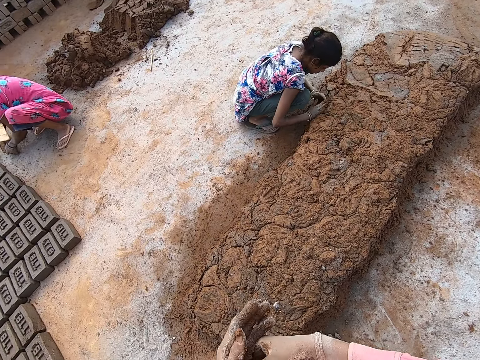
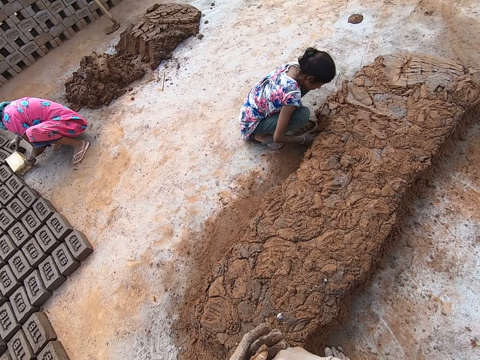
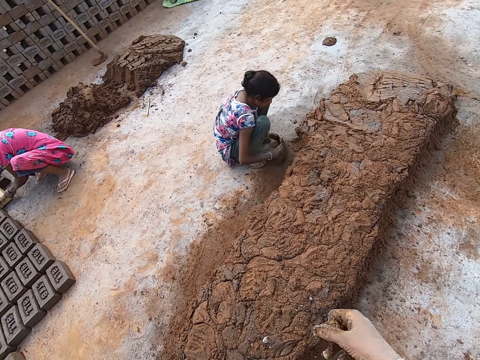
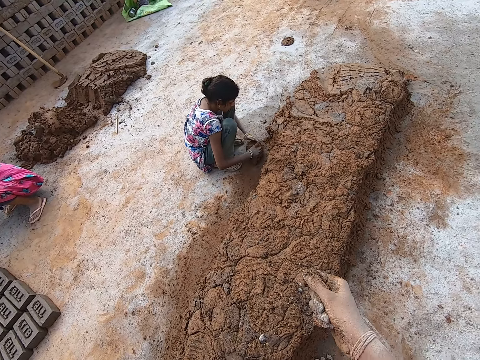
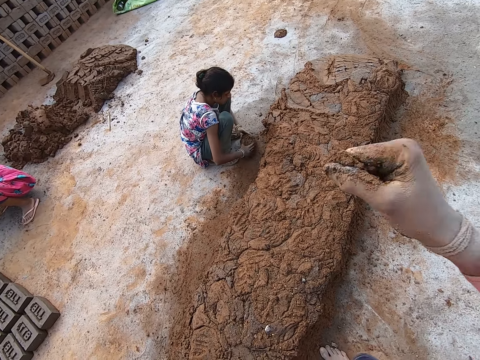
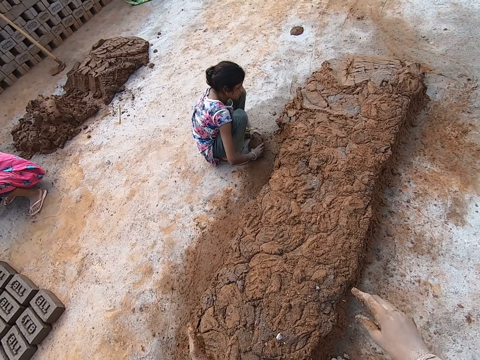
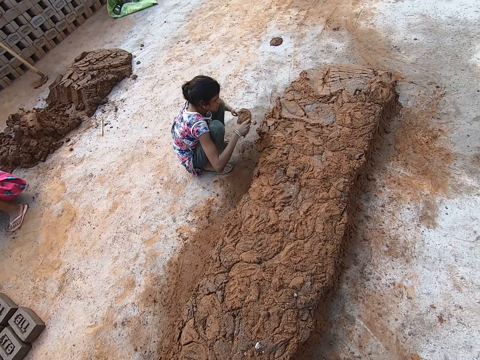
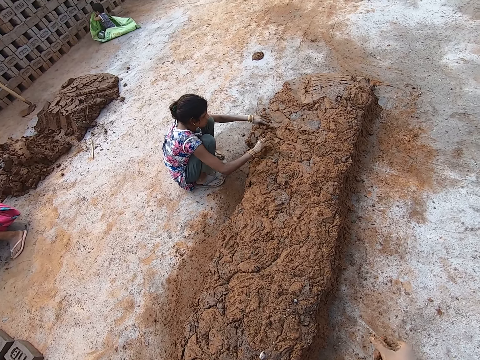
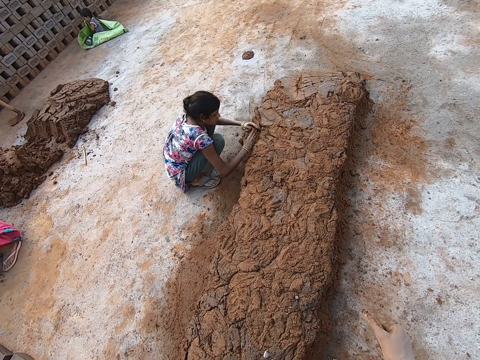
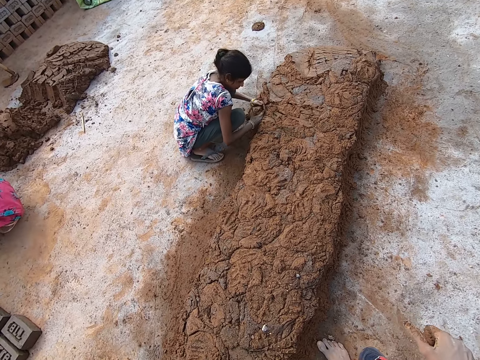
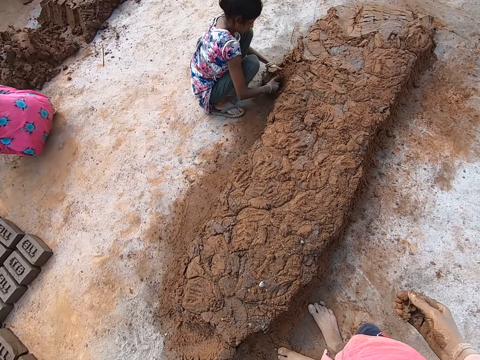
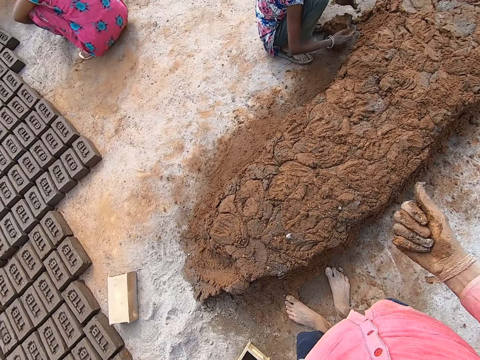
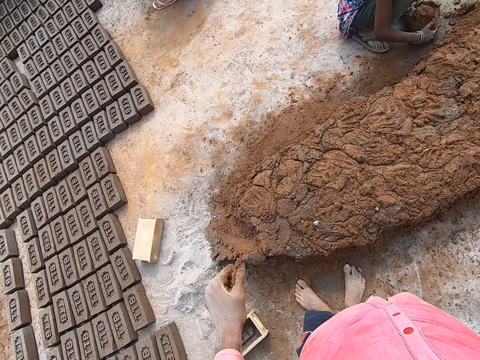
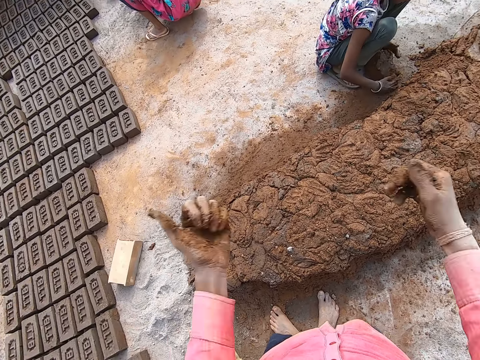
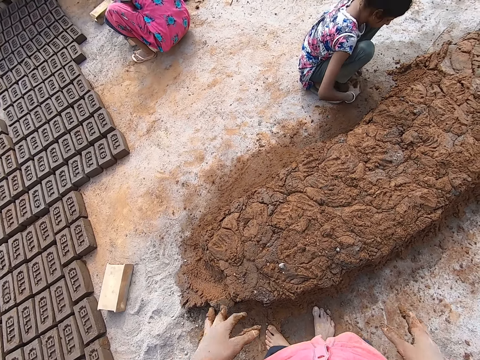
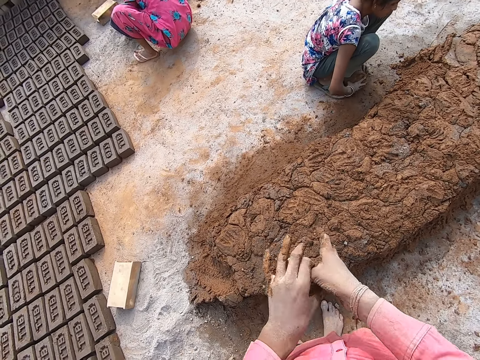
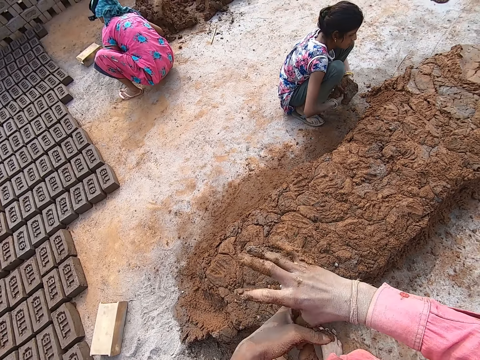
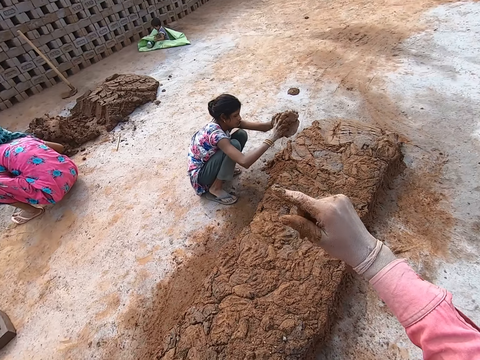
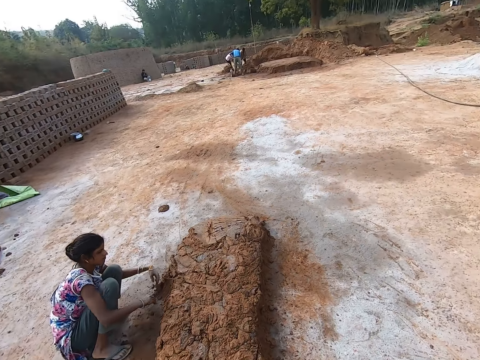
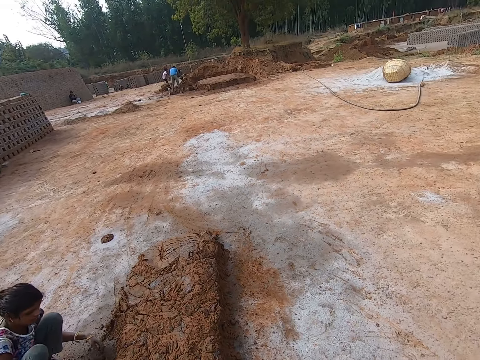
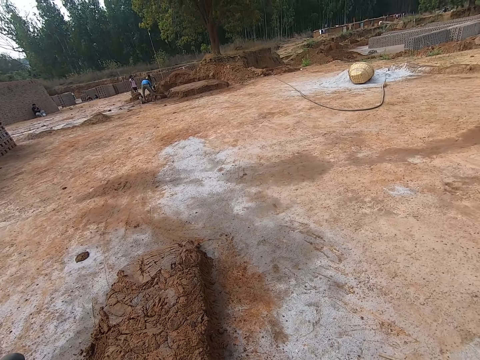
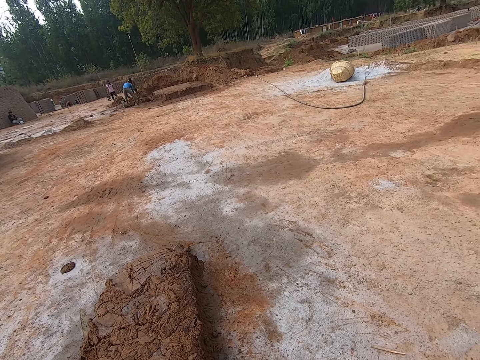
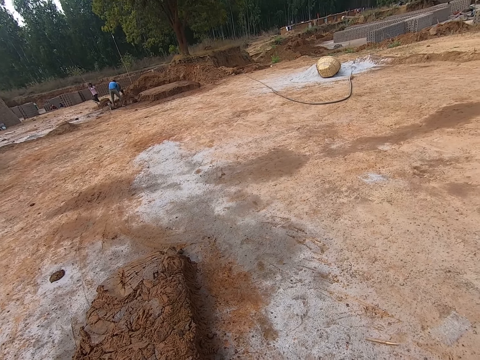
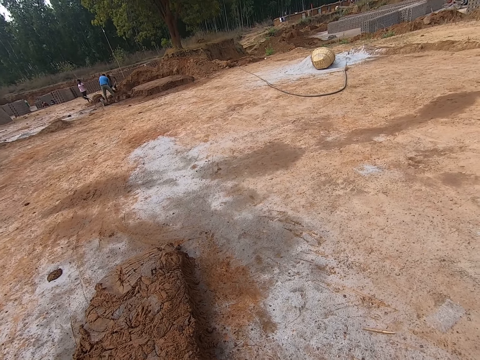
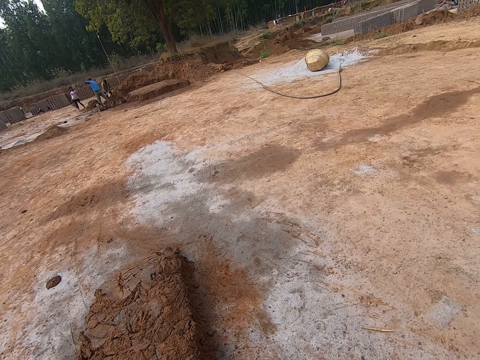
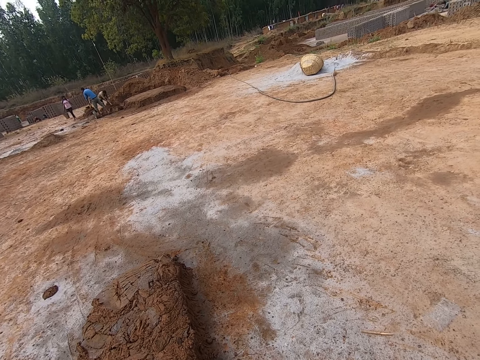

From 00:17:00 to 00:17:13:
A lady scoops mud. The camera wearer shakes the hands. The lady throws mud. The camera wearer rubs off the mud from the hand. The lady scoops mud. The camera wearer shakes the hands. They rub off the mud from the hand. The lady throws mud. The camera wearer looks around.

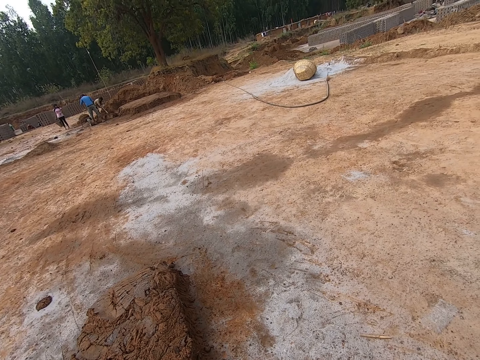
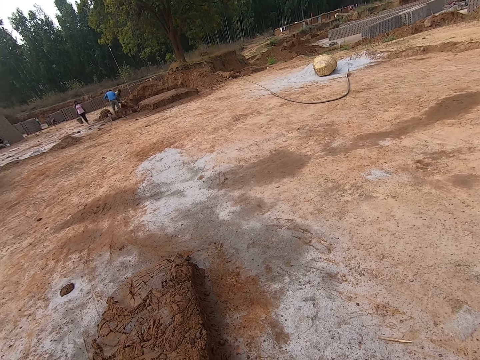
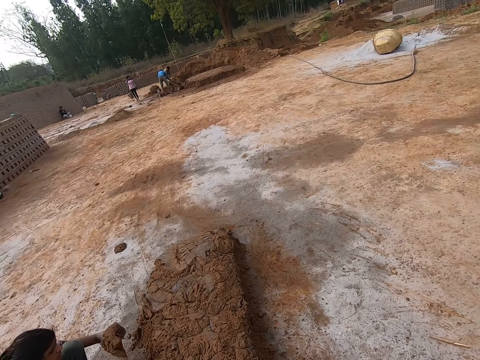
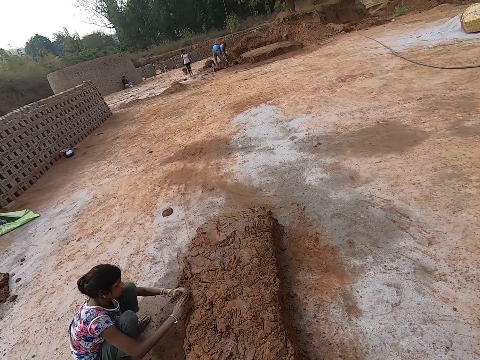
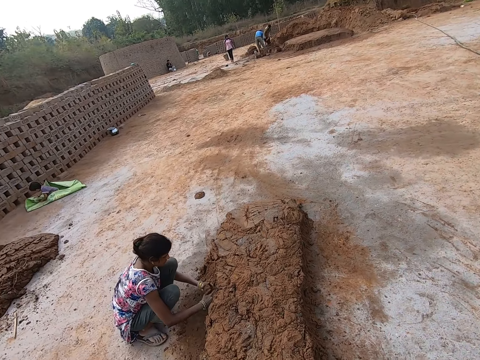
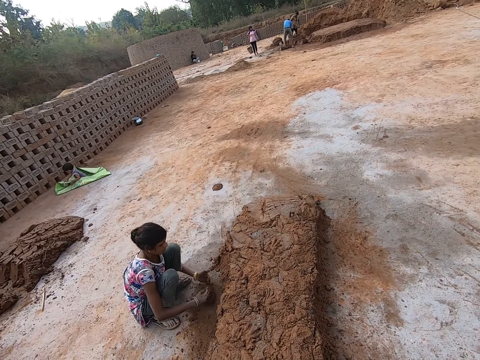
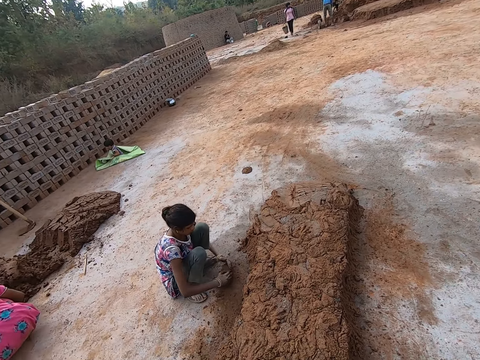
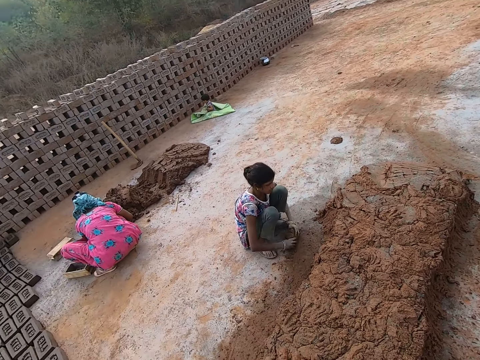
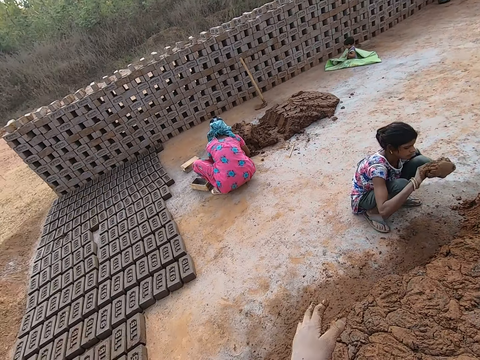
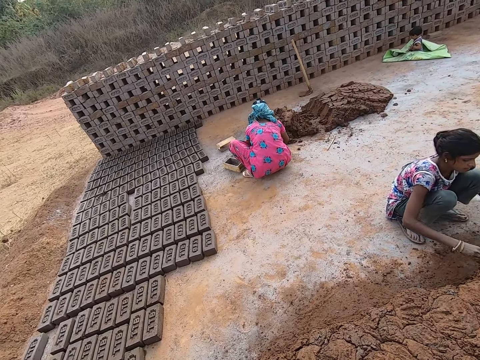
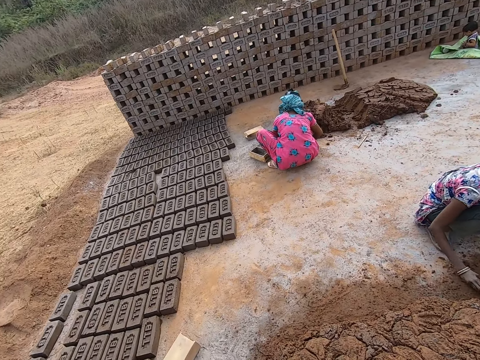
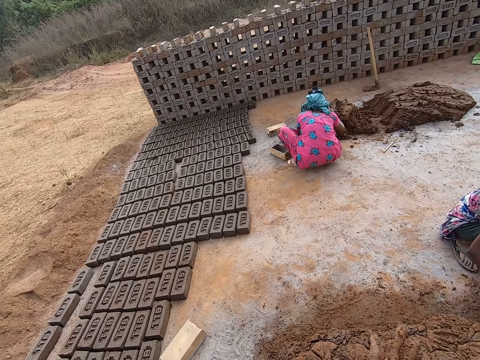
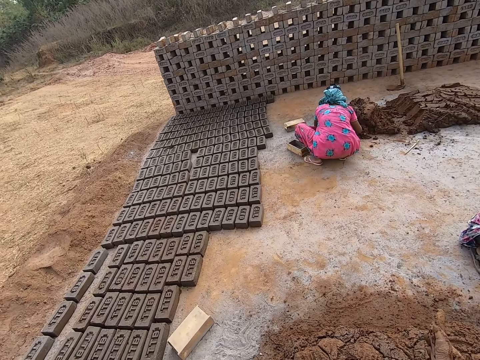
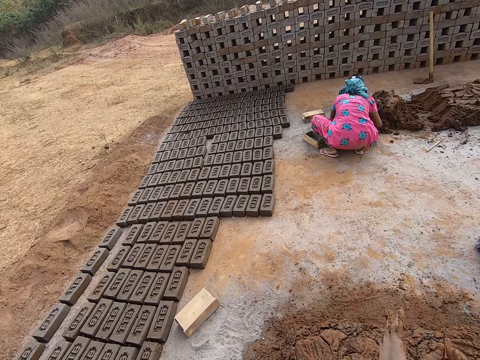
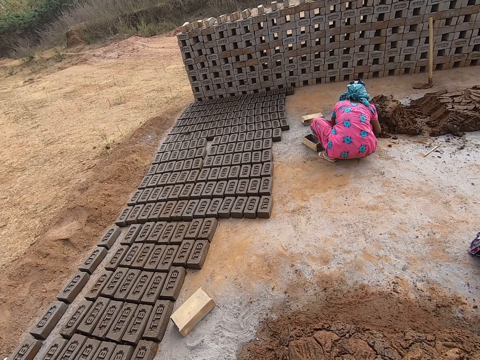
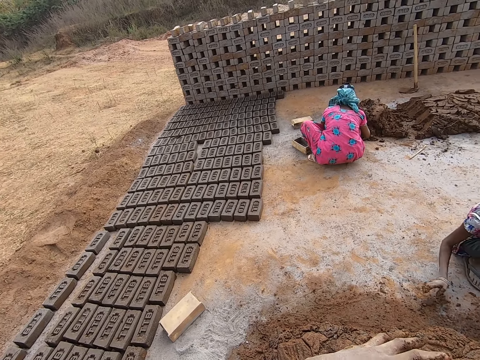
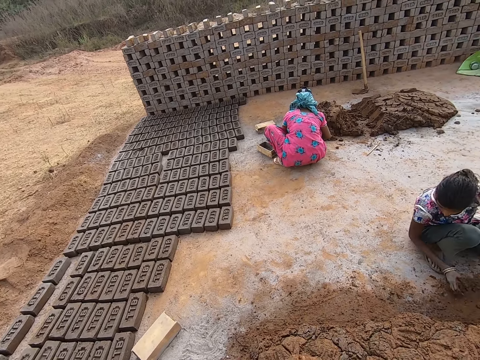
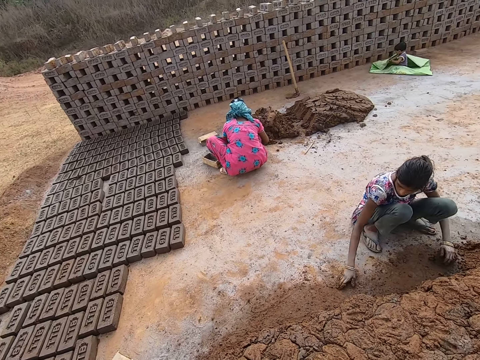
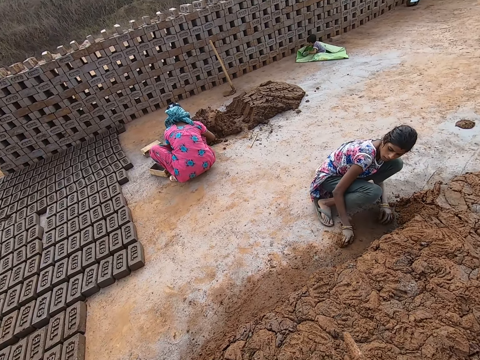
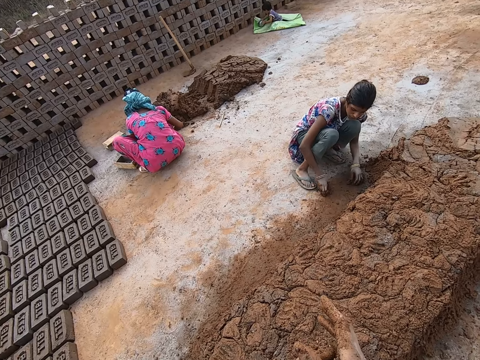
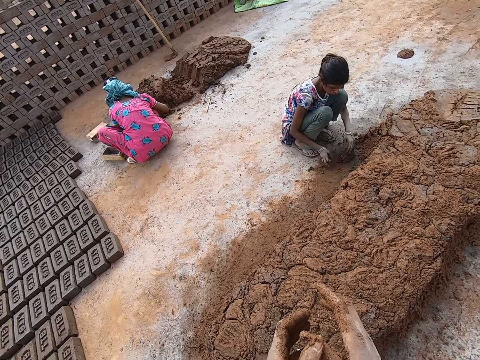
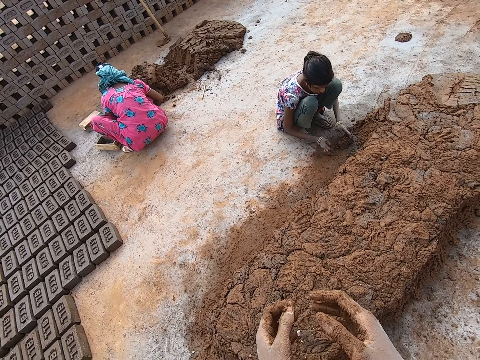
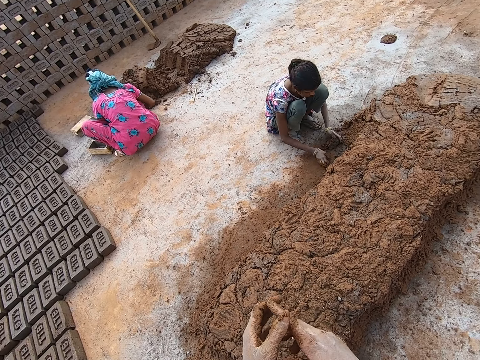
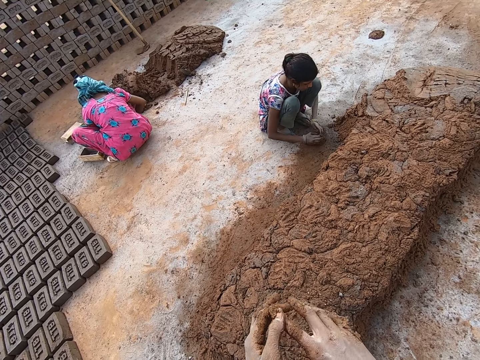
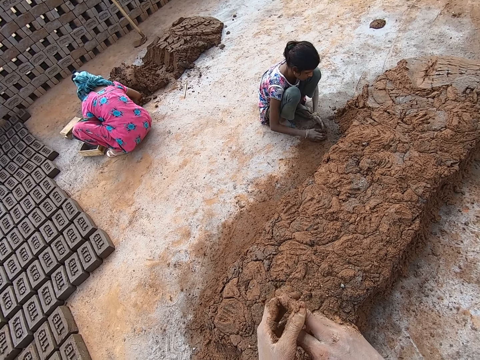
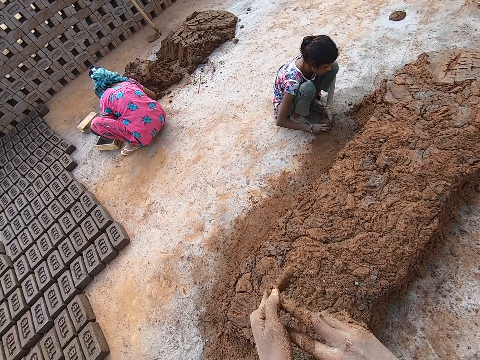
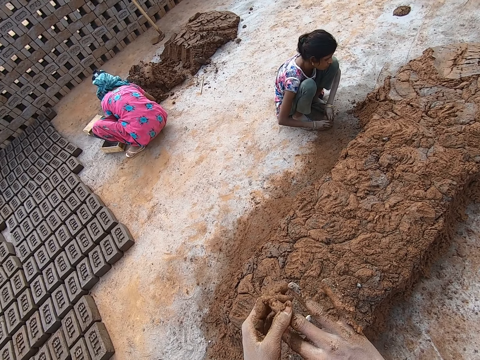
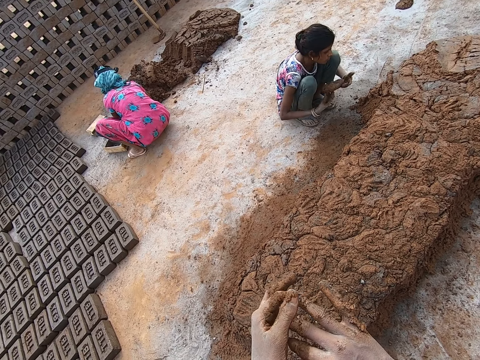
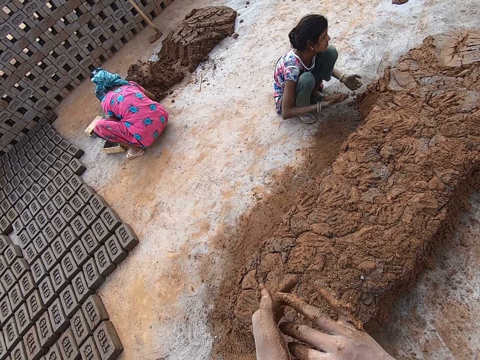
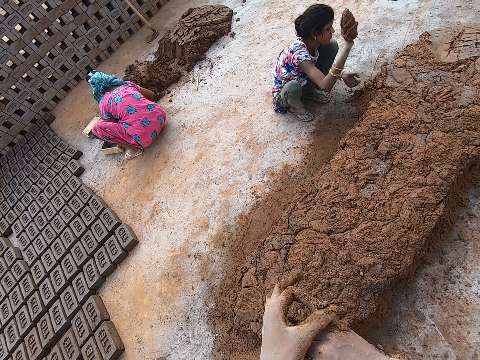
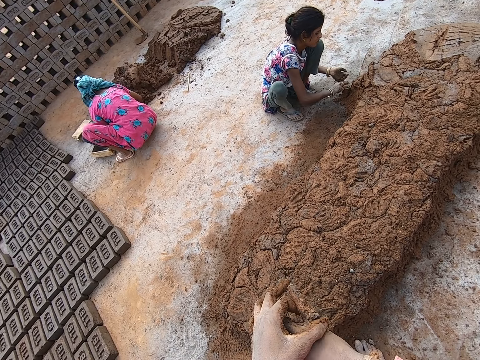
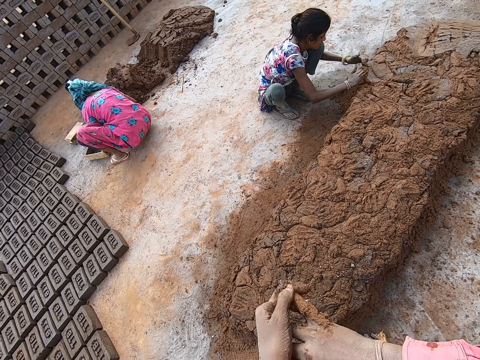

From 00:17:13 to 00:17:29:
The camera wearer looks around. A lady scoops mud and throws mud. The camera wearer rubs the hands together. They rub off the mud from the hands and fingers. They collect mud. The lady throws mud.
